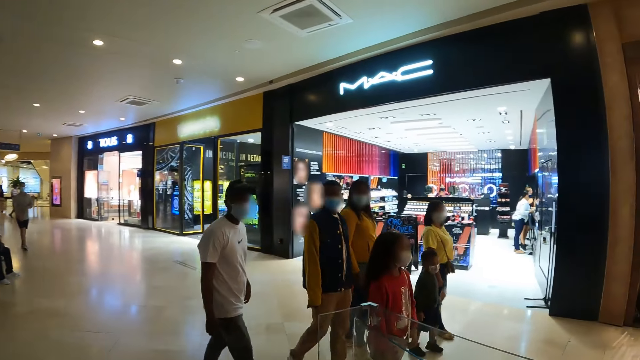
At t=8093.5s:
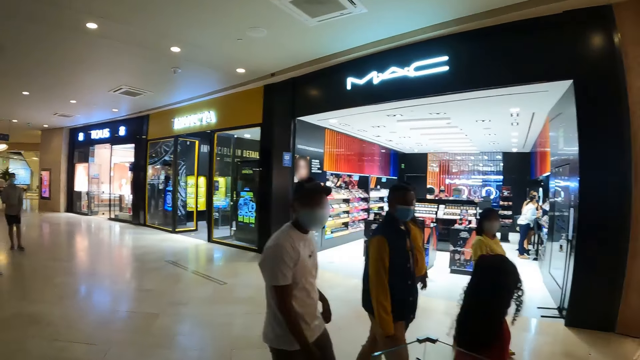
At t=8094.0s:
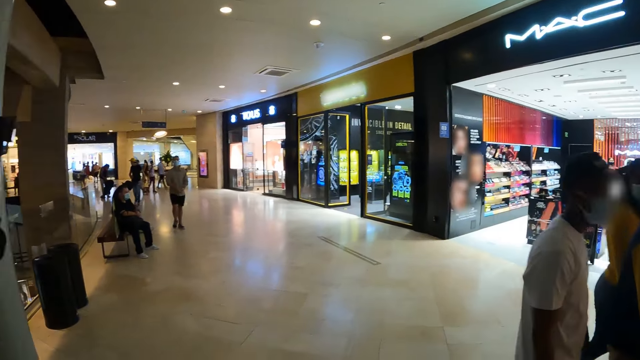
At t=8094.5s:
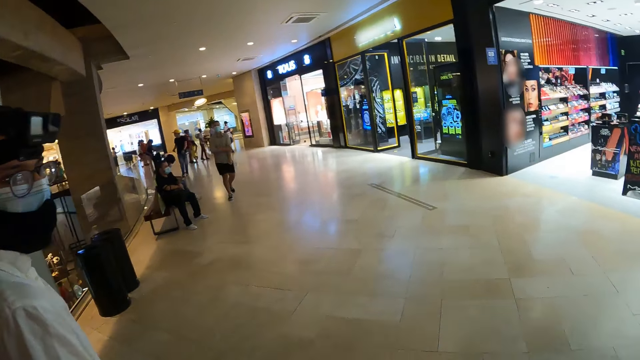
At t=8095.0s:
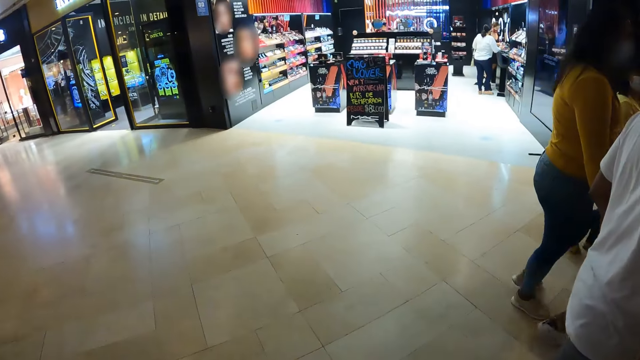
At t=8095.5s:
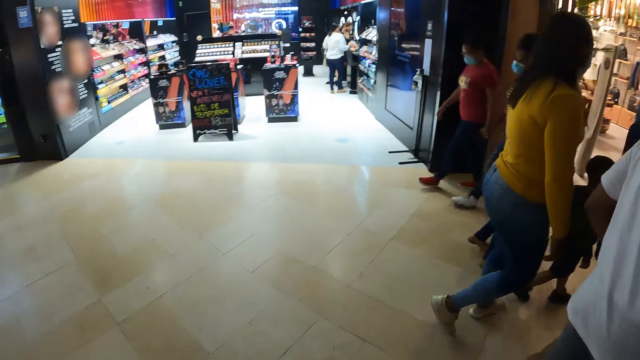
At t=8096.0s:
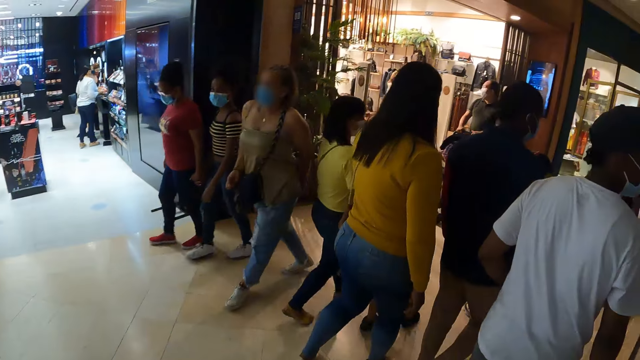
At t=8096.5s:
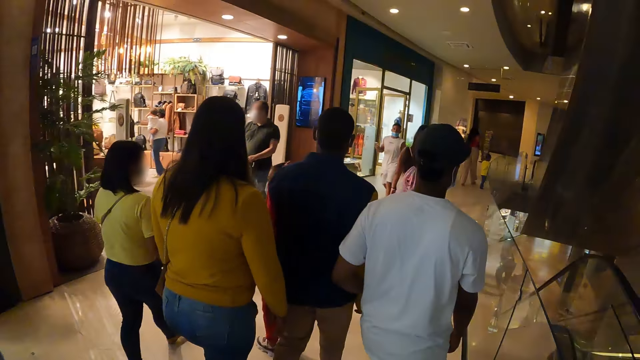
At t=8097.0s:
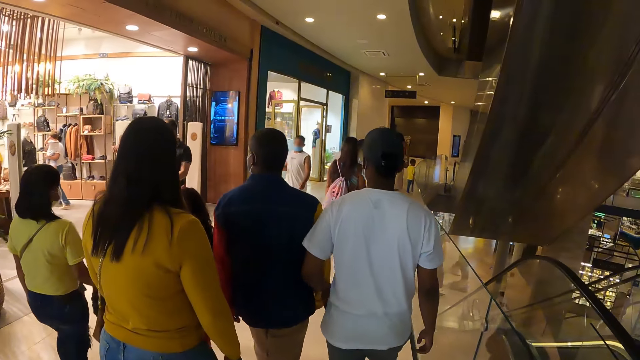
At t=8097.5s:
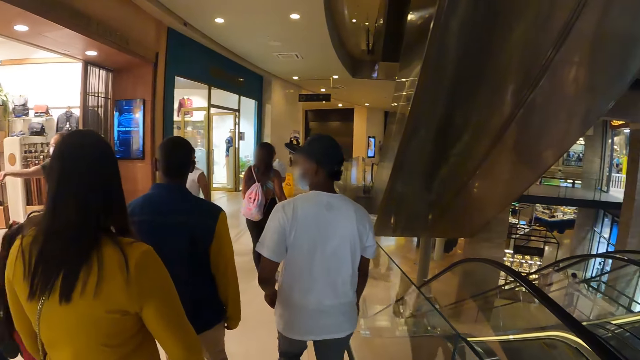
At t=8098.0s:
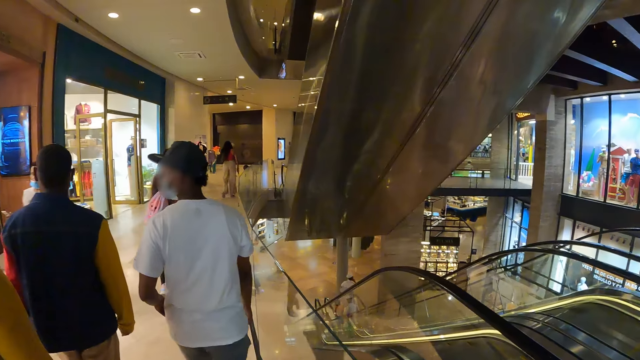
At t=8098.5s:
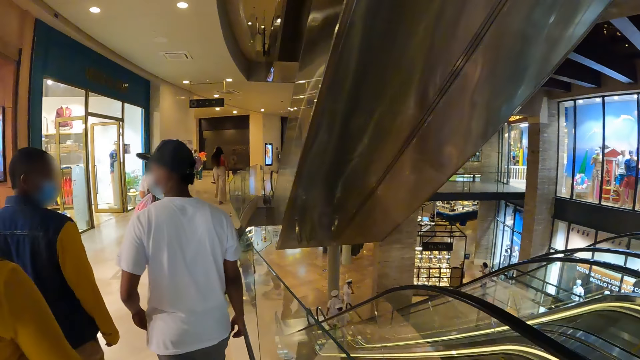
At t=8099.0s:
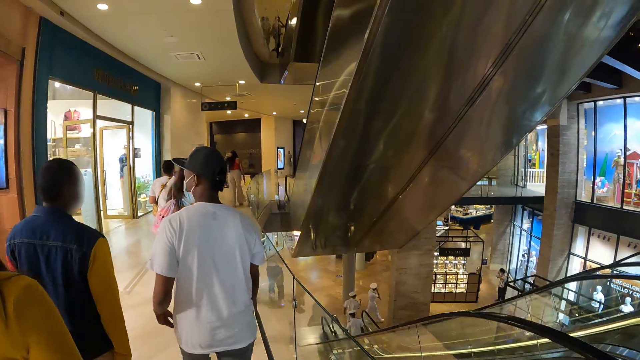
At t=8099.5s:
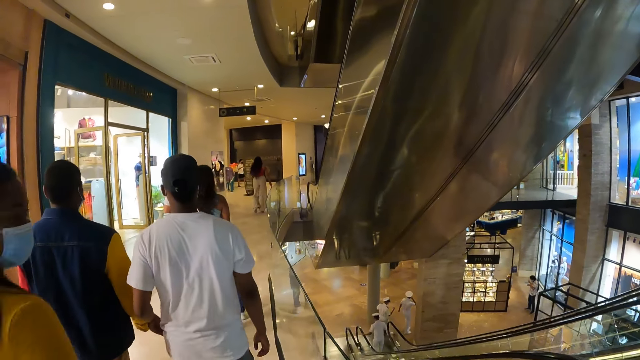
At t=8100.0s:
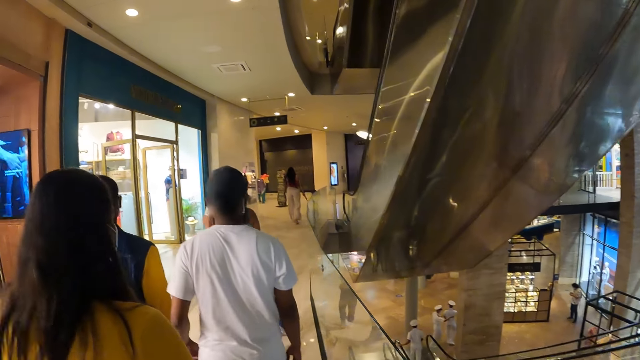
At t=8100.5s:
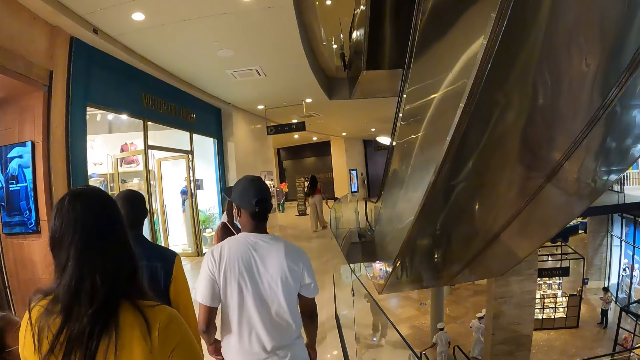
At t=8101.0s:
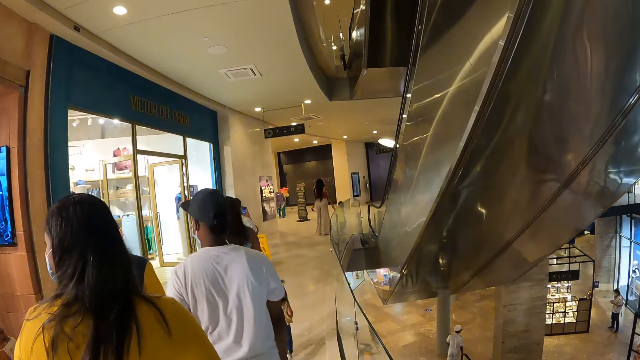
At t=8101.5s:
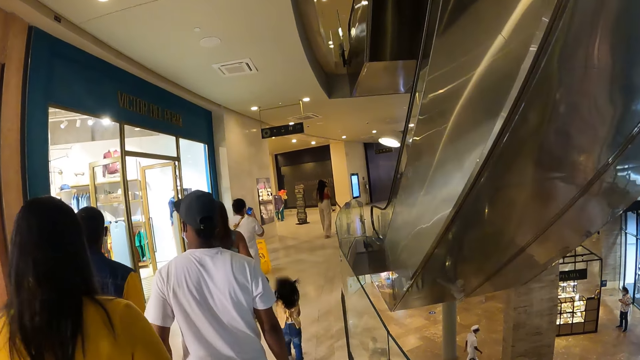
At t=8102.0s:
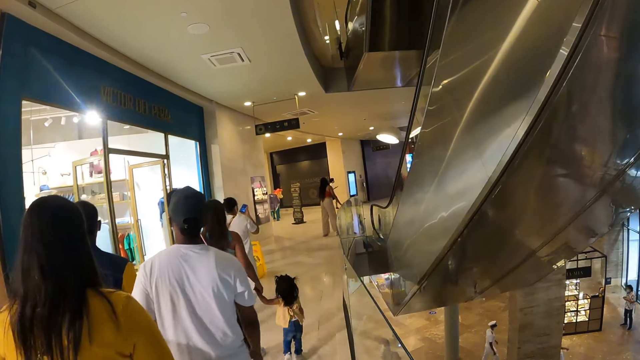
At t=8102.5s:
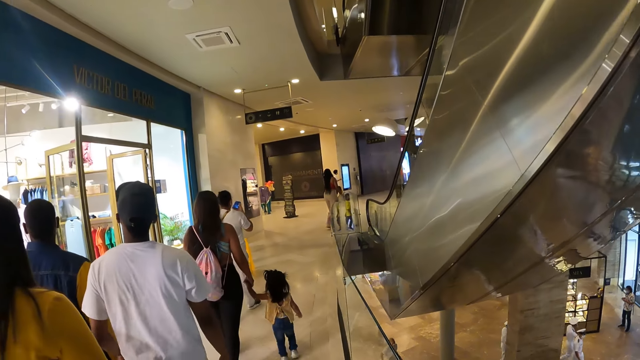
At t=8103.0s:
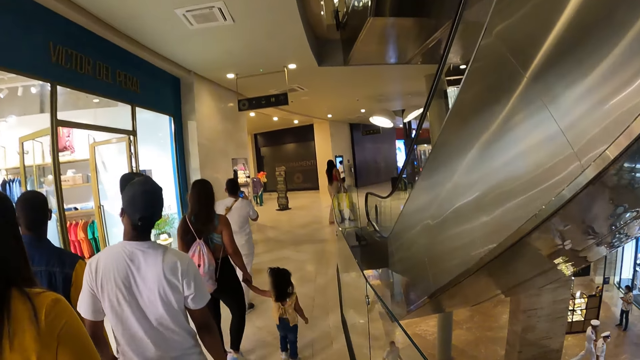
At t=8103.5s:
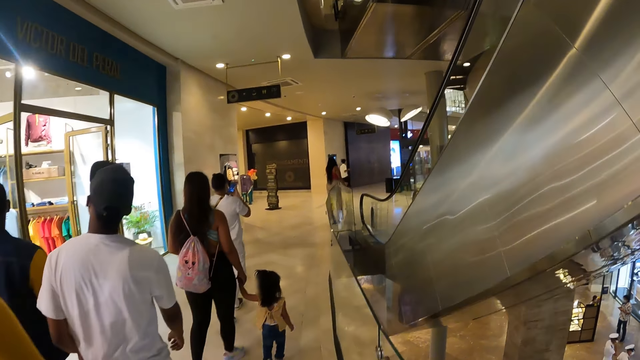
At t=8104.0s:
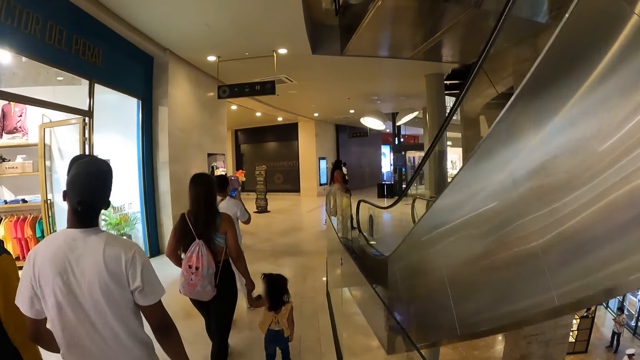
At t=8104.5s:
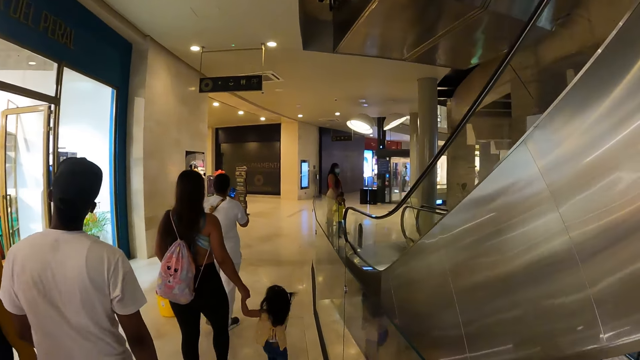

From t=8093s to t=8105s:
A group of people walks past the camera wearer and the man in the mall. The camera wearer walks in the mall with the man.

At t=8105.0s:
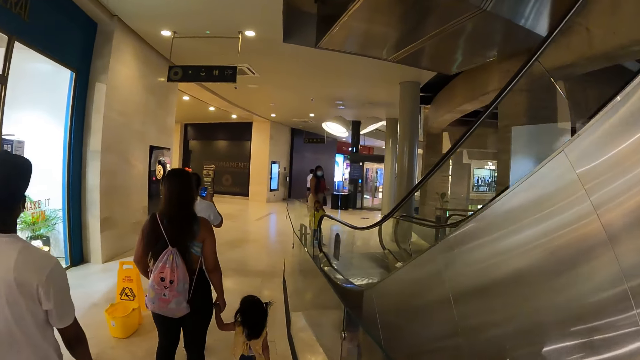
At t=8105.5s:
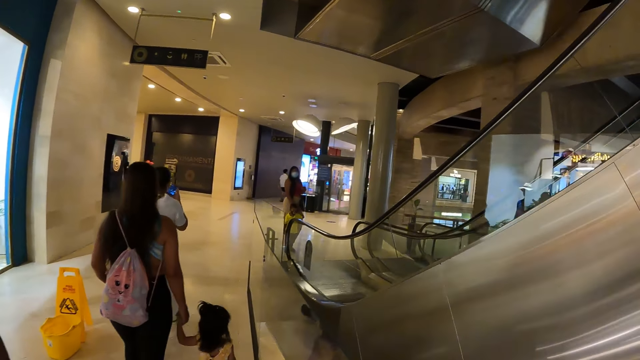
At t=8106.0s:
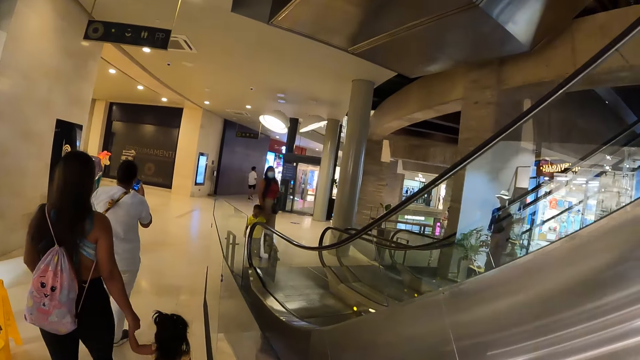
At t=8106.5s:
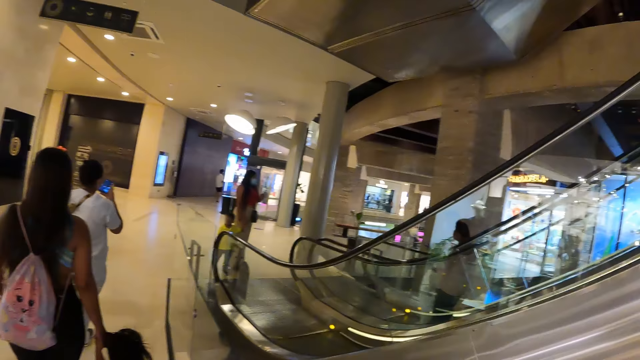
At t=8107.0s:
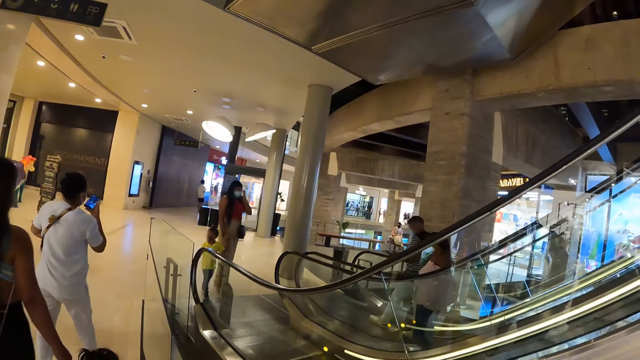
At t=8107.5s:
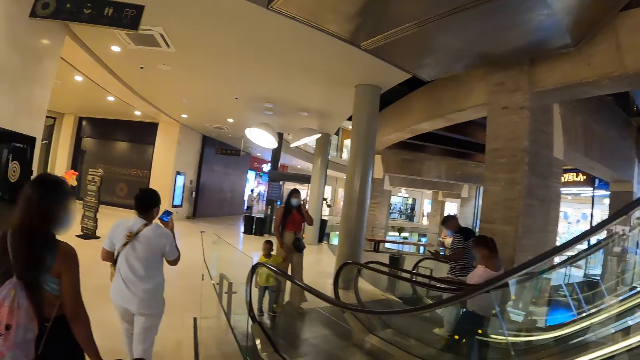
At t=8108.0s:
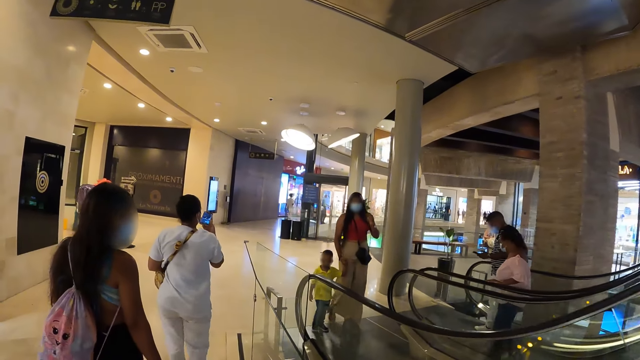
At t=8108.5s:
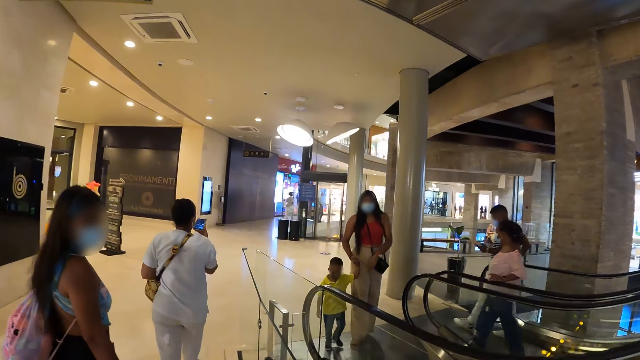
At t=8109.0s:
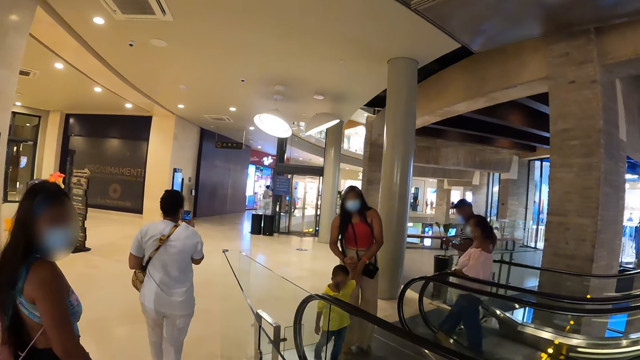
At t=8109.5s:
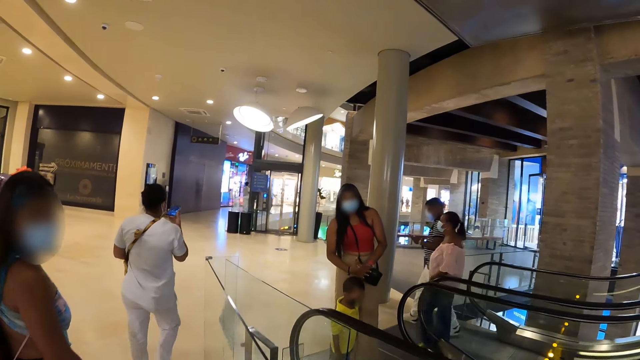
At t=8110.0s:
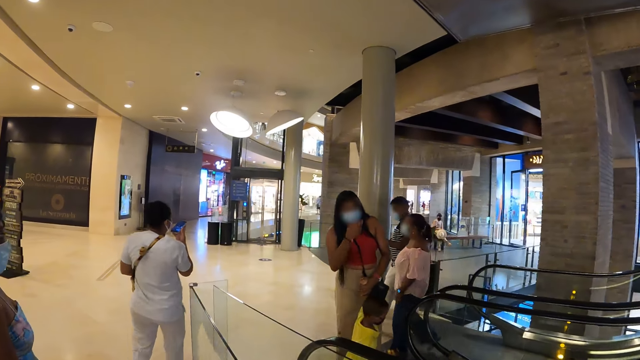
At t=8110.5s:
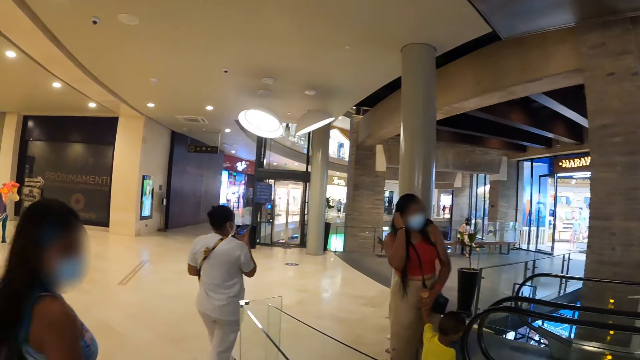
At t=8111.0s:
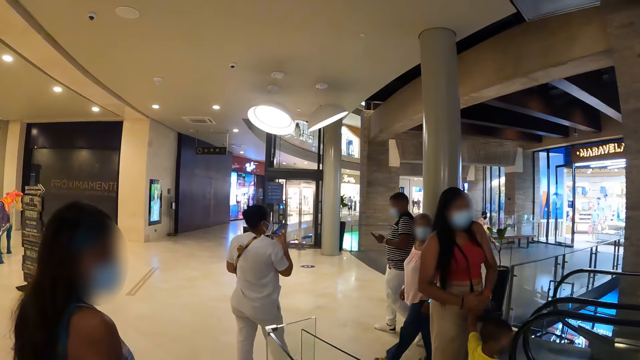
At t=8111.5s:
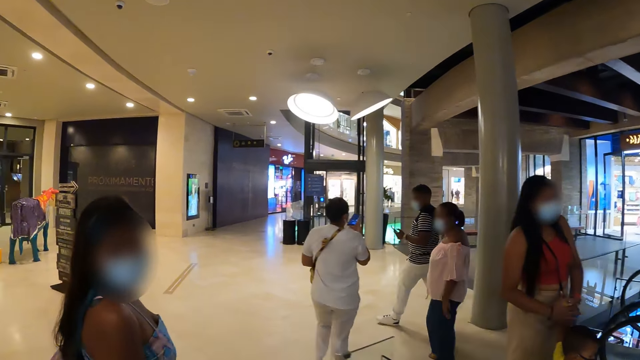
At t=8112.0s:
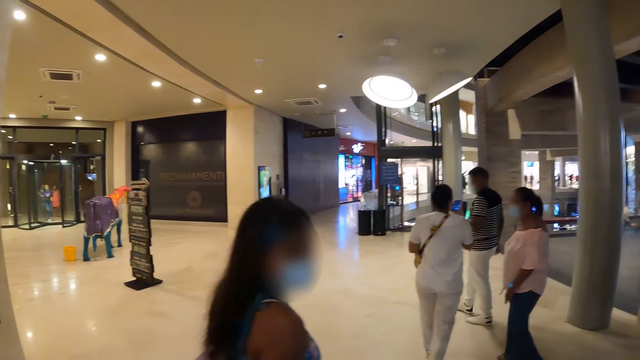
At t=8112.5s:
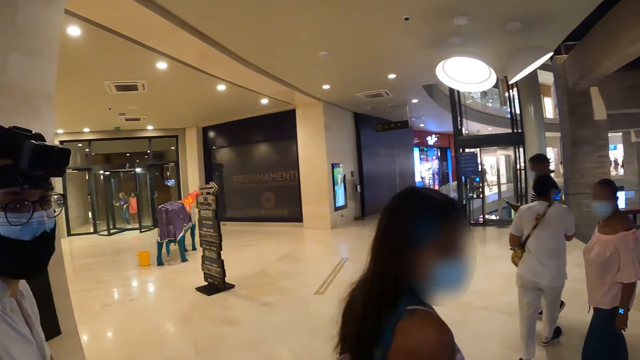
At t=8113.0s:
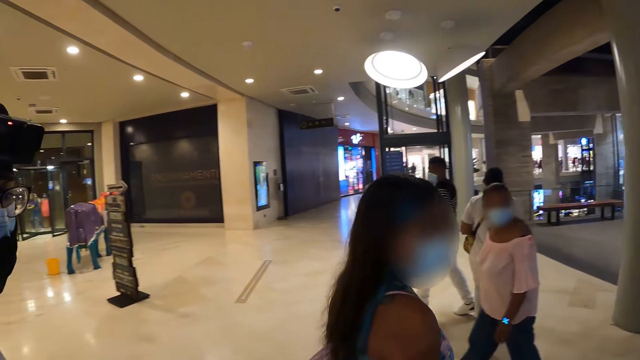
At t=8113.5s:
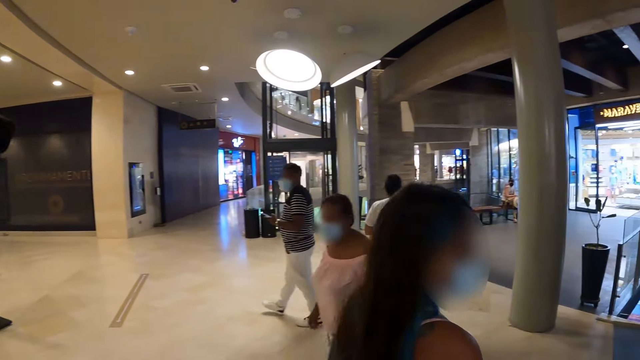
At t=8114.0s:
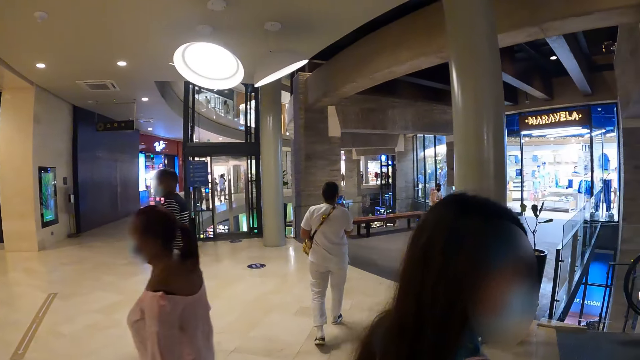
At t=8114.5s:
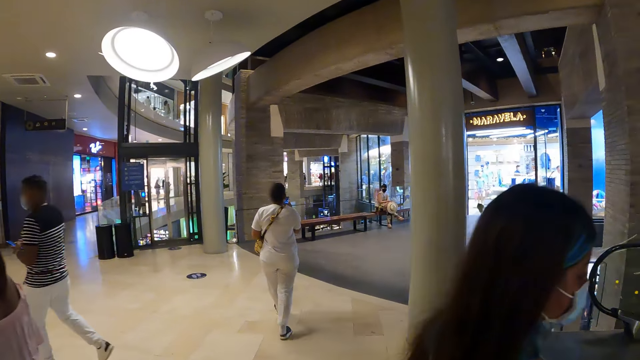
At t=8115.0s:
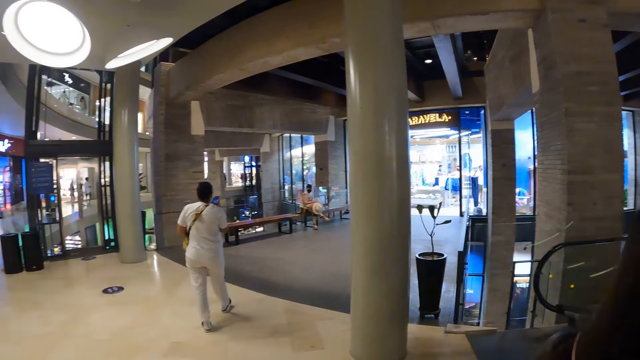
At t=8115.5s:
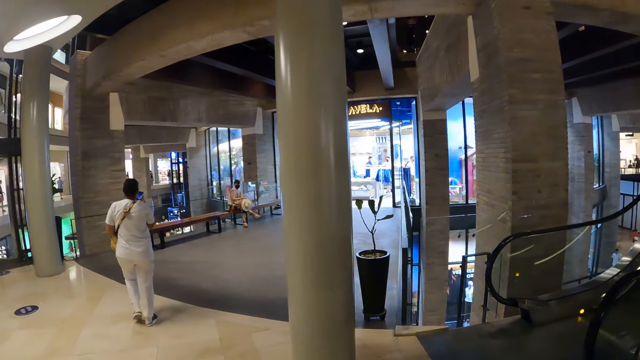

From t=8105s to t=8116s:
A woman walks past the camera wearer and the man in the mall. Another woman walks past the camera wearer and the man in the mall.
